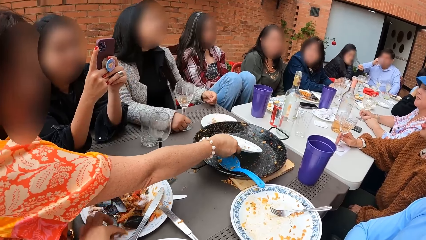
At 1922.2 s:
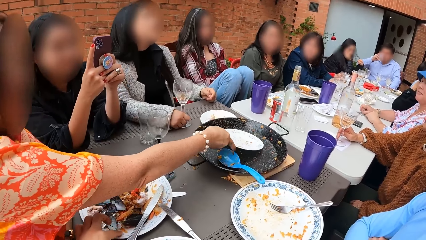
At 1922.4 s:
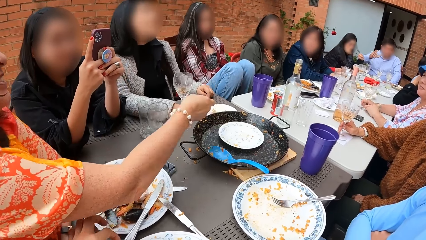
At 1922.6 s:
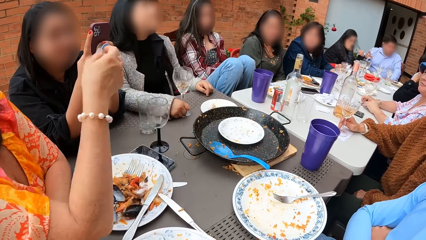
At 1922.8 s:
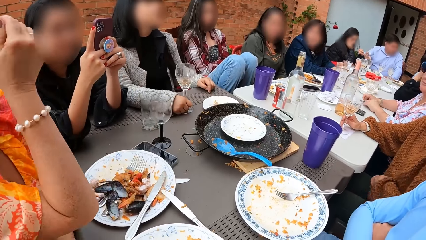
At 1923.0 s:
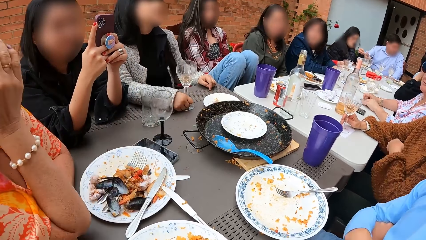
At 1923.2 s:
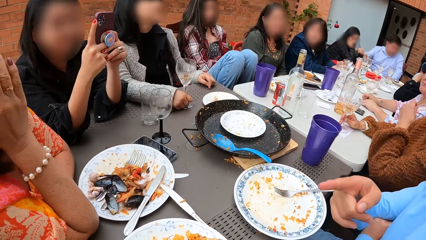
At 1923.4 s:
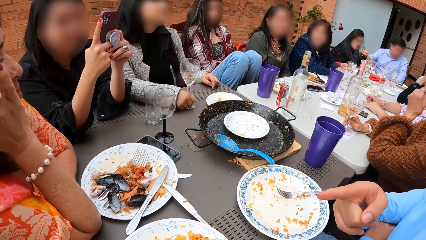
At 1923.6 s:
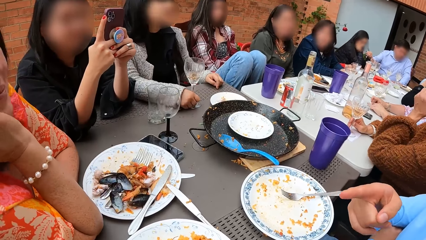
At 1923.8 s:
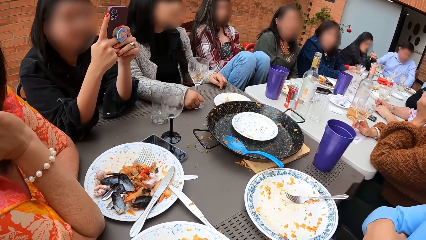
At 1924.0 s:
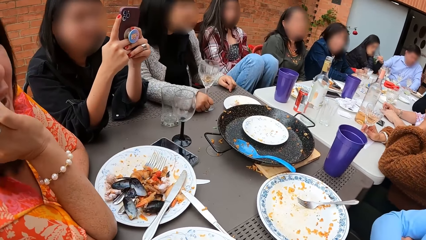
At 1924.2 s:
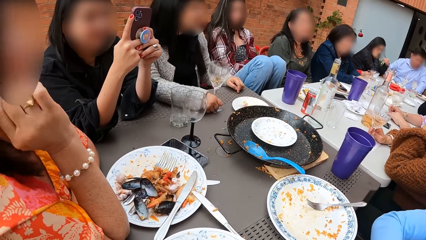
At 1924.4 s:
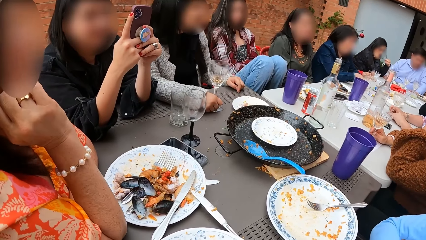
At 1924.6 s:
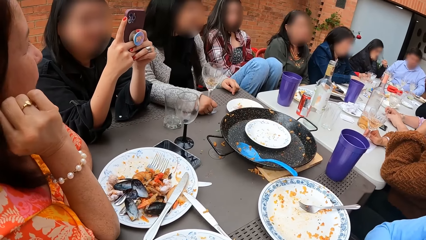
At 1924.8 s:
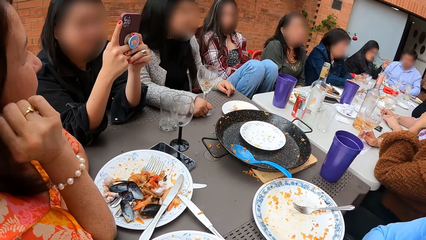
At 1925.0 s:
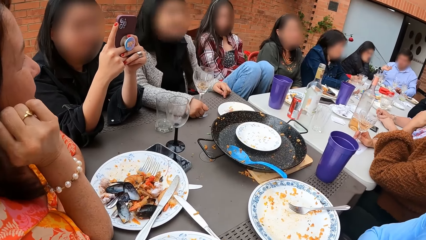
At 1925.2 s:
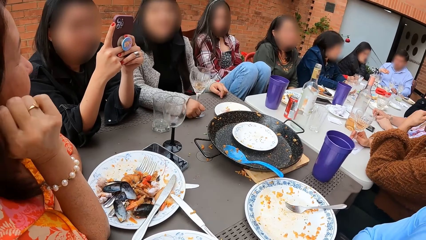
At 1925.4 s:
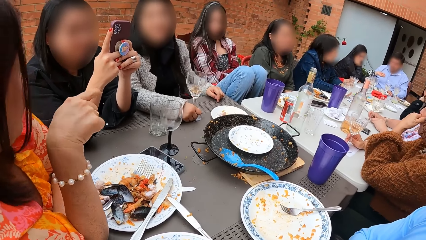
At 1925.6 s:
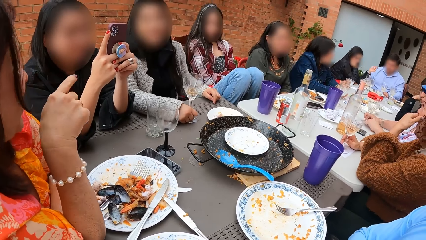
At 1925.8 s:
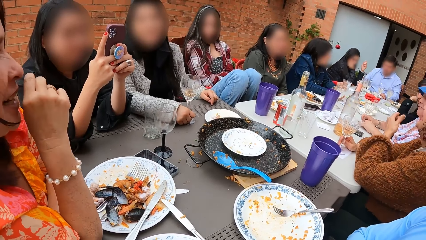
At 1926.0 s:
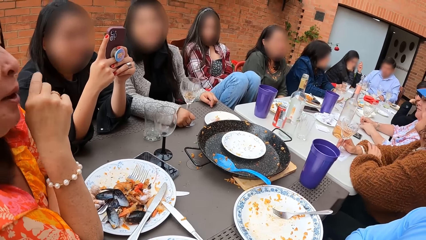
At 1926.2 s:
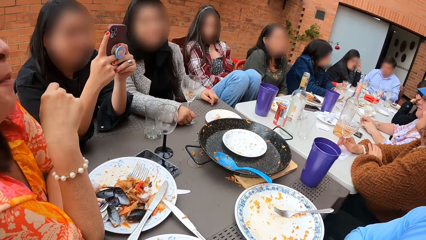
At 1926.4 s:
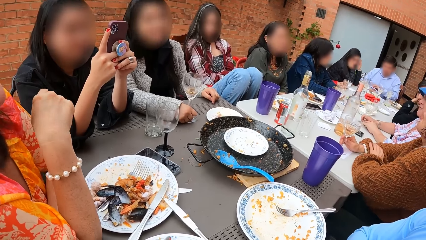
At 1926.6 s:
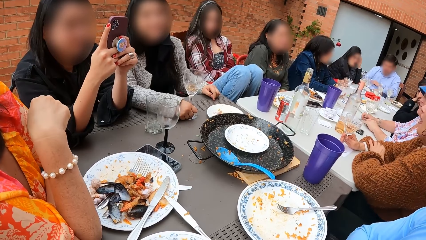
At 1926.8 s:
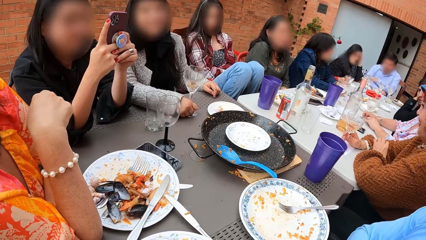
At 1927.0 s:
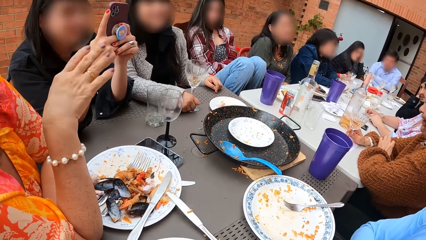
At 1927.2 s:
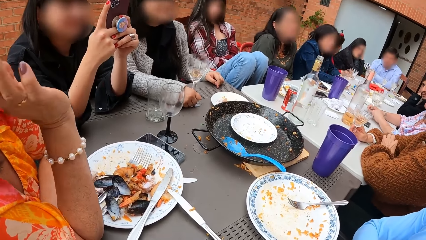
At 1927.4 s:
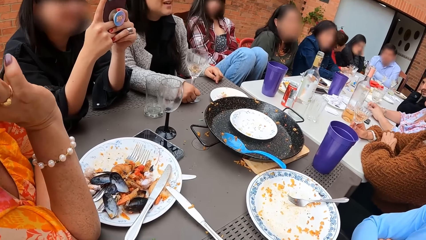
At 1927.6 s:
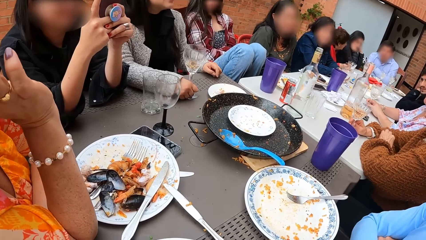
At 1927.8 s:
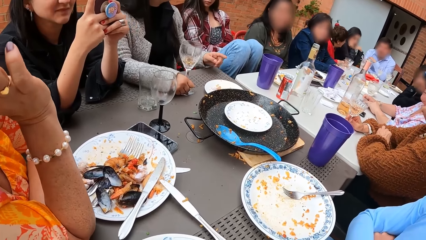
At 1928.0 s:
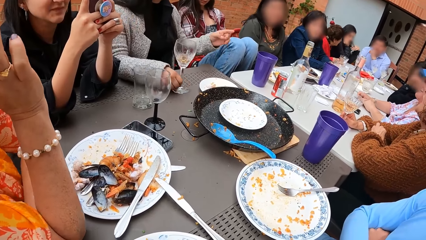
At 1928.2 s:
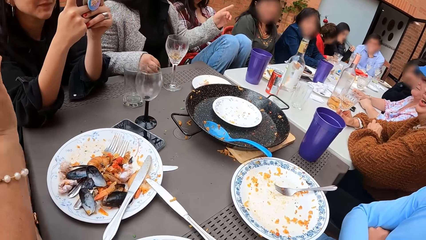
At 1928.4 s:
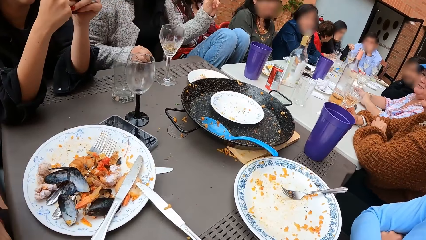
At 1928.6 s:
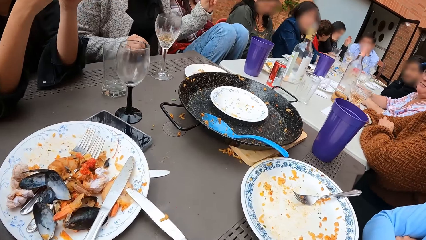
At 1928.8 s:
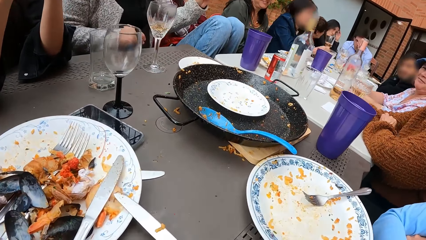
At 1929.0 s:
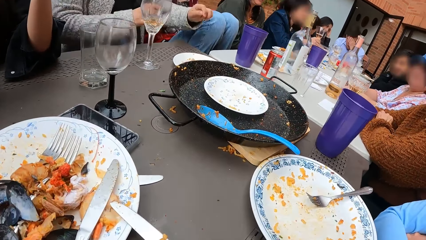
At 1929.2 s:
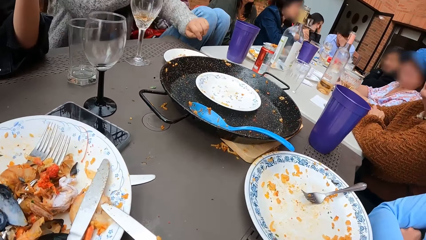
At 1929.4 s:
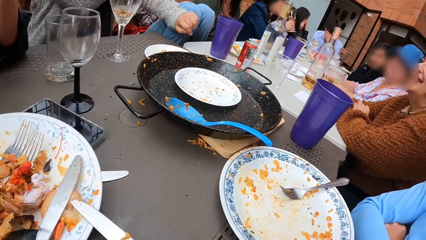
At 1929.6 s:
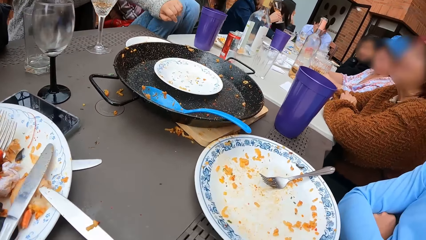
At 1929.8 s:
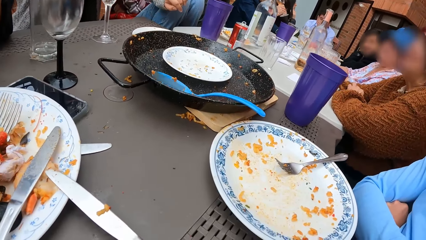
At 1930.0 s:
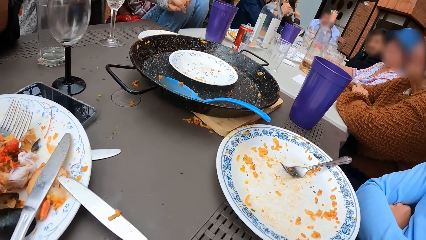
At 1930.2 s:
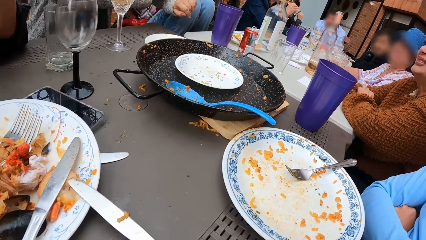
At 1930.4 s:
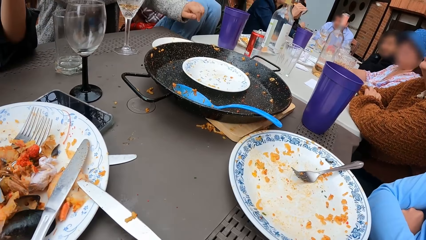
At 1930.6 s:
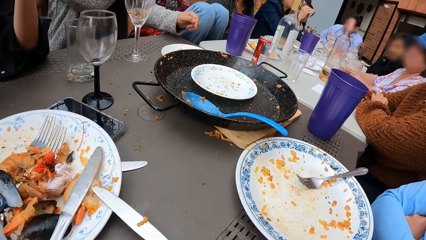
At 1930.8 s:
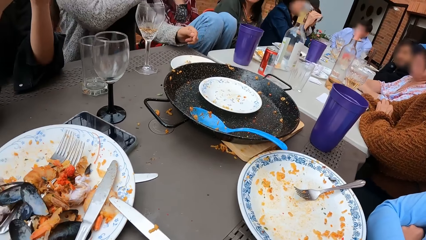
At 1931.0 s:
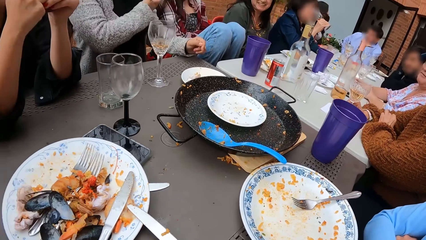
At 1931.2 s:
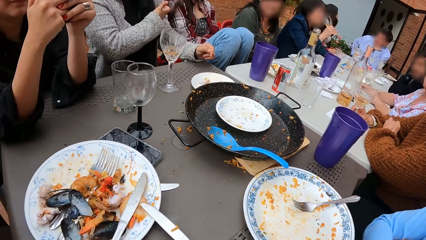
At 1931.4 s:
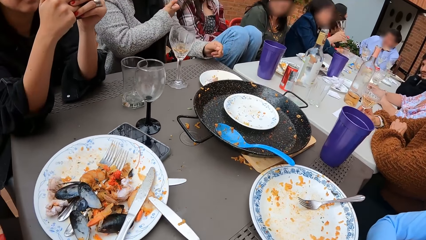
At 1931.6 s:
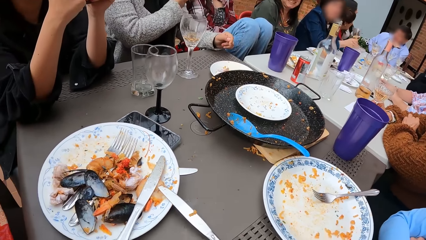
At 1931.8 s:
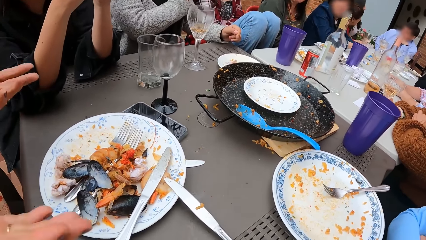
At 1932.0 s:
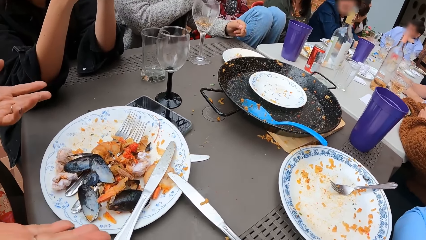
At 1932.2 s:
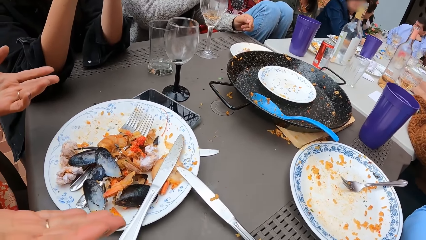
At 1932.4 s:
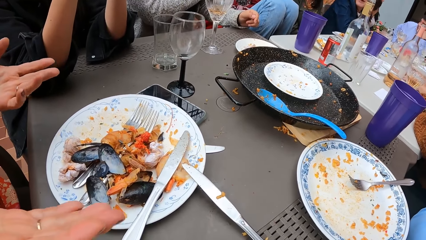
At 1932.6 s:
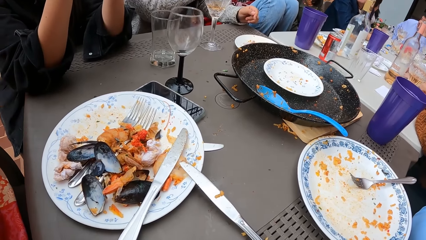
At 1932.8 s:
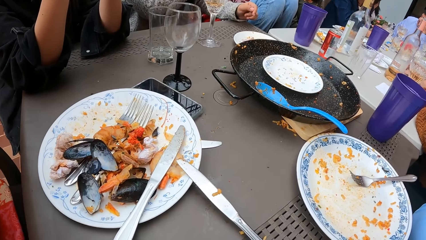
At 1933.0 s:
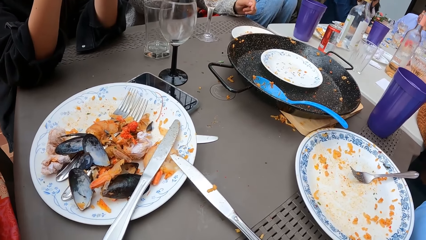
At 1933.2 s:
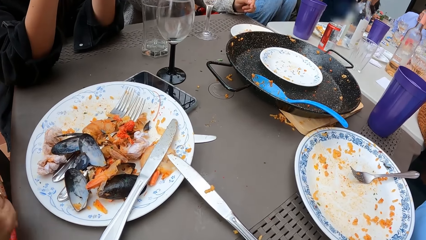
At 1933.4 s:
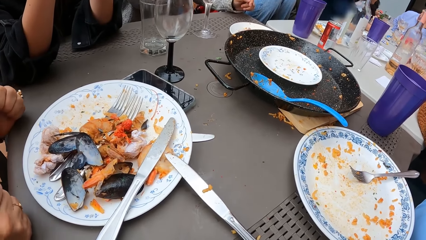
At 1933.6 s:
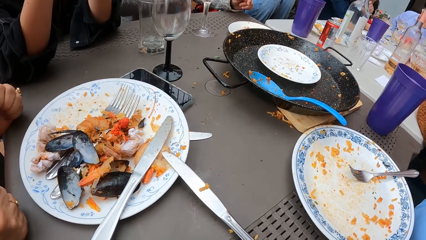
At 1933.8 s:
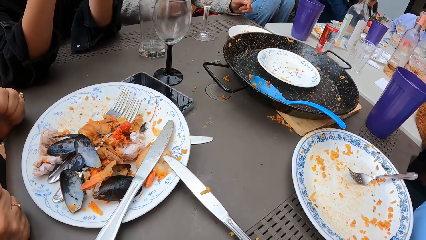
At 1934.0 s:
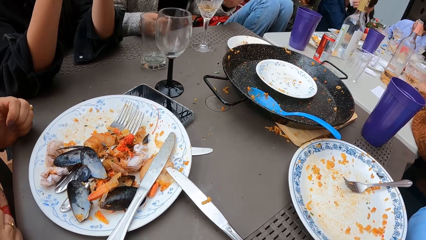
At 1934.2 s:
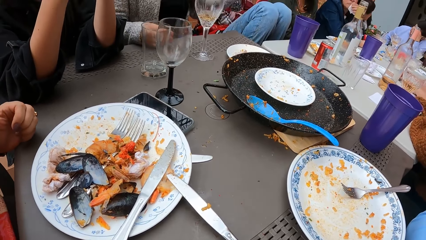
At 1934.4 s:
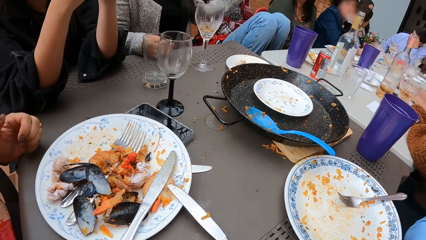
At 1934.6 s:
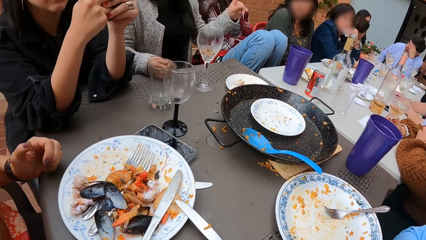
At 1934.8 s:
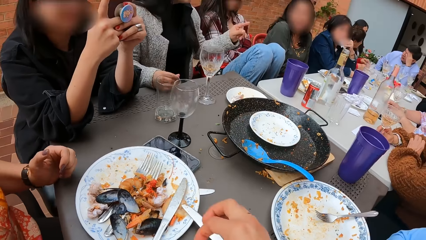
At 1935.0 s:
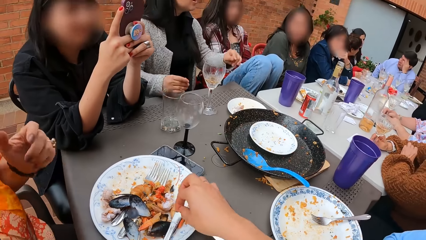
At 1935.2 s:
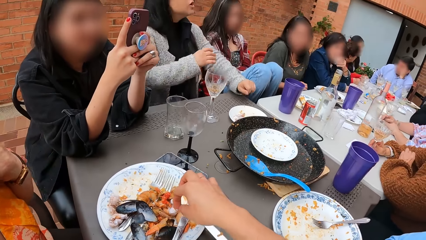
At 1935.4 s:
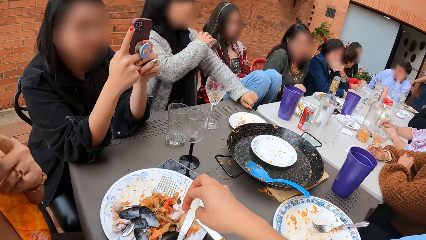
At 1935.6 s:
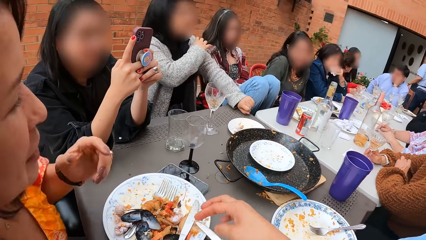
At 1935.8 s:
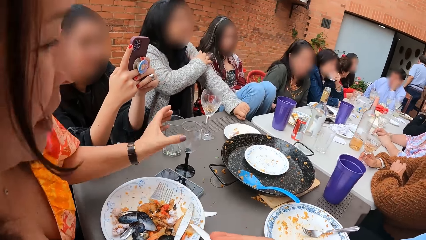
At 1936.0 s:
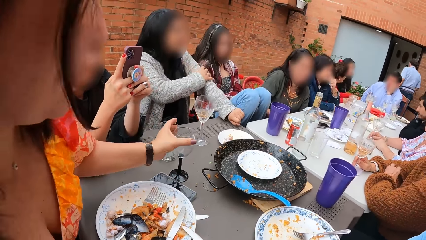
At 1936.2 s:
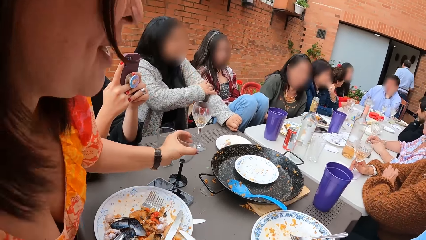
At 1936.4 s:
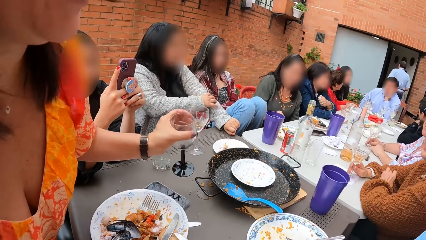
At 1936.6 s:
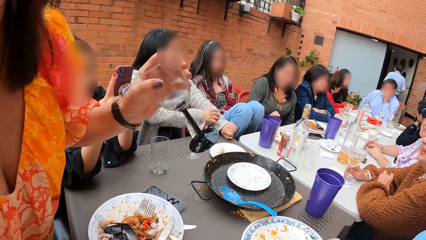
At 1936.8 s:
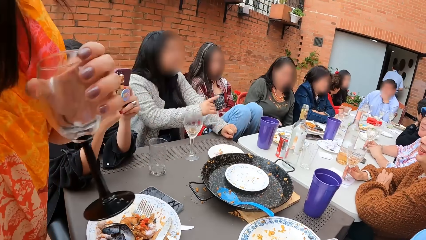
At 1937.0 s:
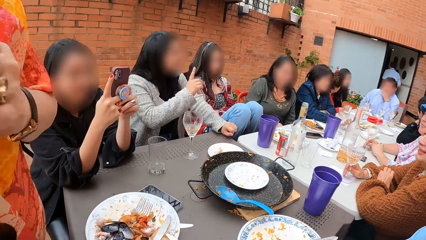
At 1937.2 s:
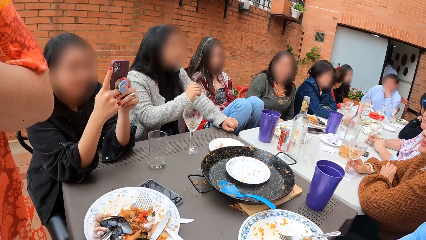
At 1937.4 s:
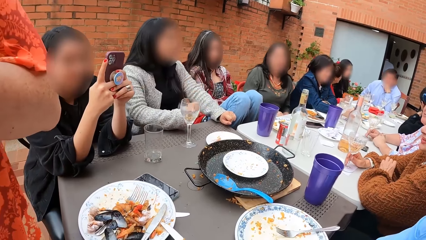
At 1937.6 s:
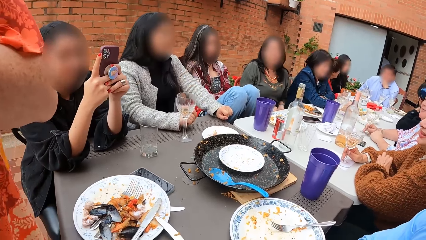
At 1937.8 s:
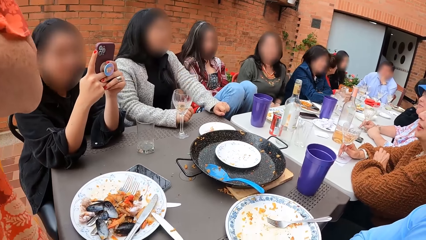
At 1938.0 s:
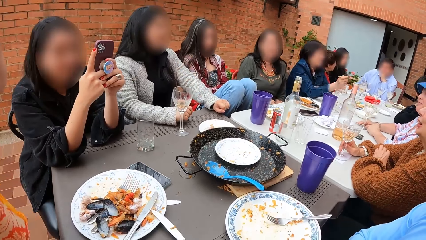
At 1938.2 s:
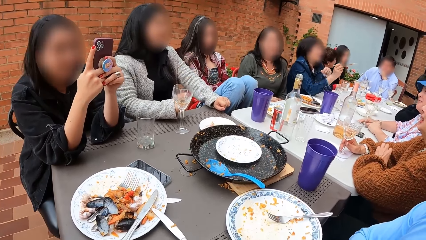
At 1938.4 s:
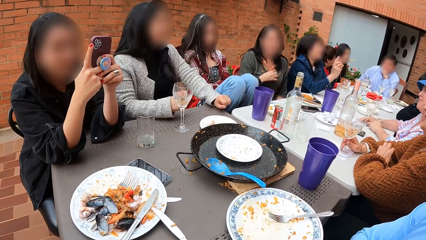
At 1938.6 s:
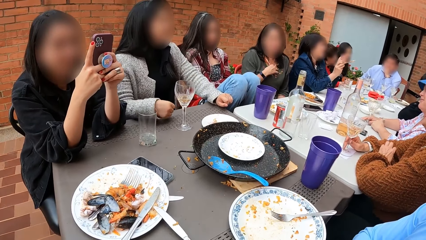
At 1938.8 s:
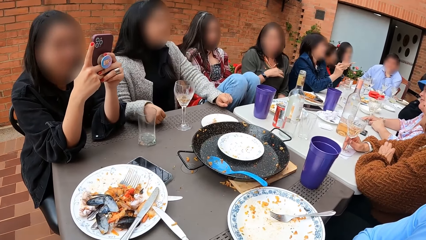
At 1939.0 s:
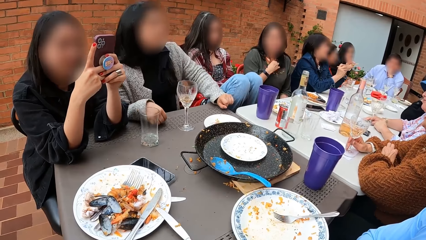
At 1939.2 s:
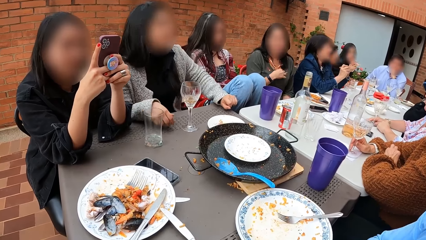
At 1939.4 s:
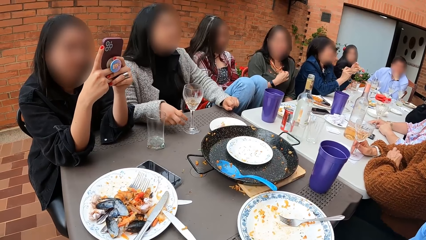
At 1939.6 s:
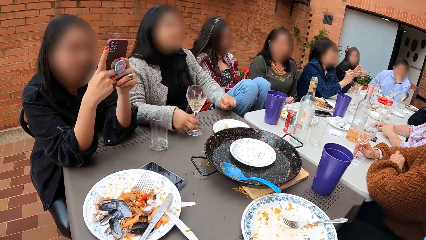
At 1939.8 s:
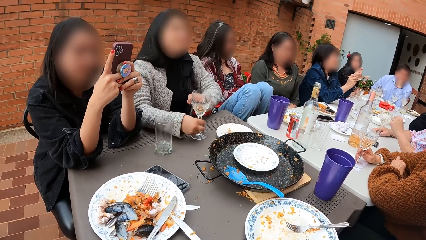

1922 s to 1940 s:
A woman places the plate in her right hand into the pan on the table. A man converses with the camera wearer. The woman converses with the group of people at the table. The camera wearer places a piece of chips in her right hand into a plate on the table. The woman picks a cup from the table with her left hand and walks away from the table.
